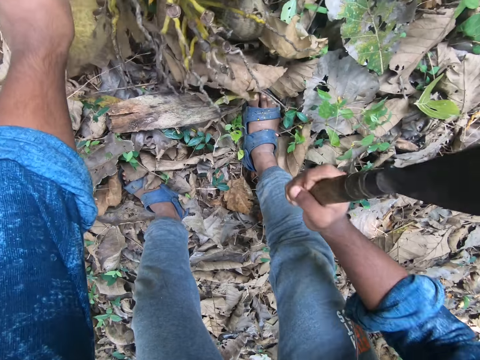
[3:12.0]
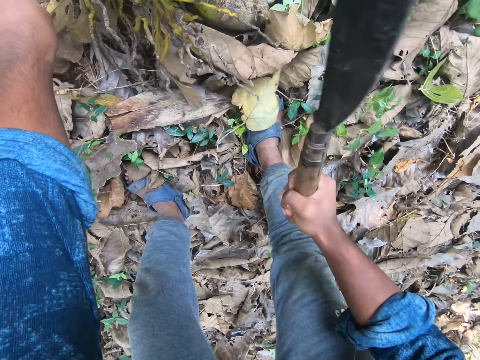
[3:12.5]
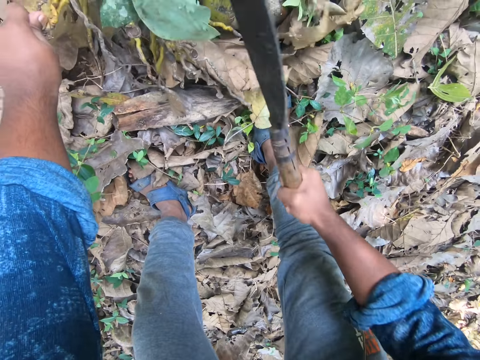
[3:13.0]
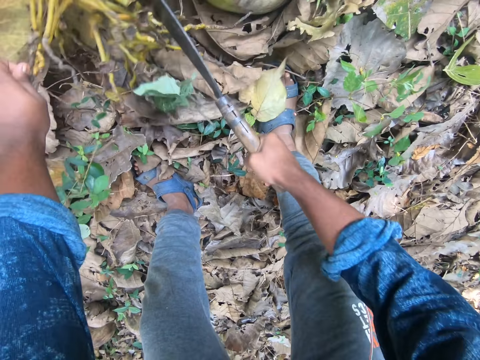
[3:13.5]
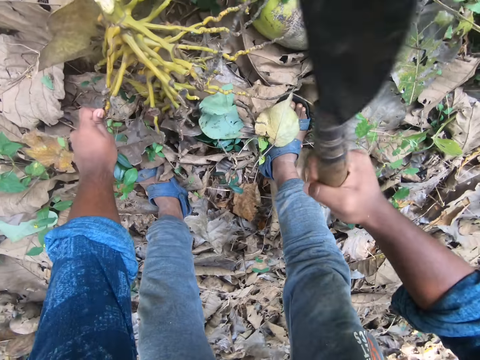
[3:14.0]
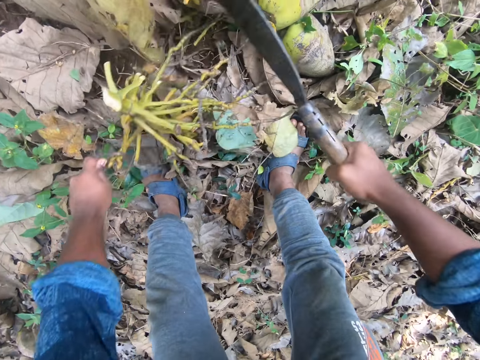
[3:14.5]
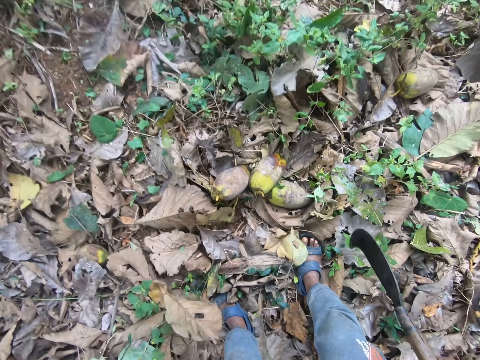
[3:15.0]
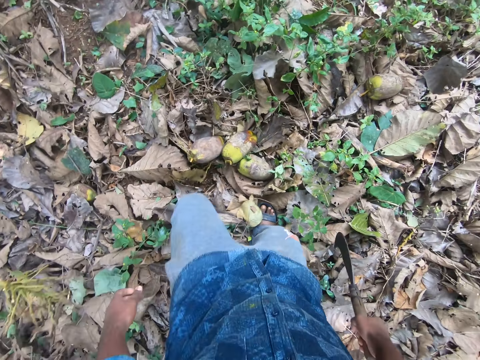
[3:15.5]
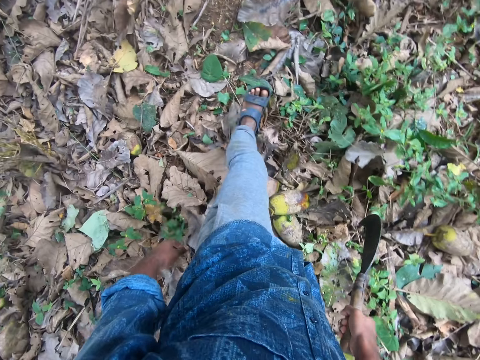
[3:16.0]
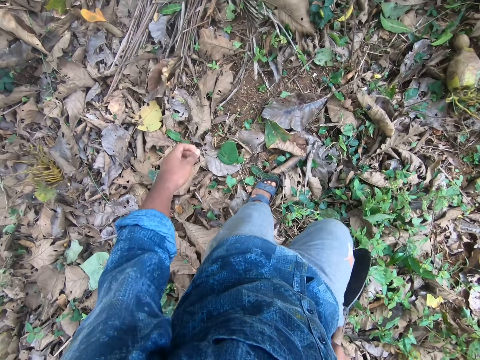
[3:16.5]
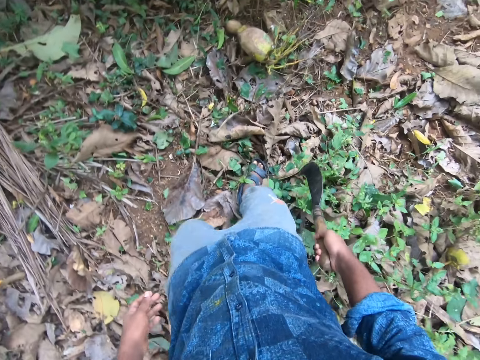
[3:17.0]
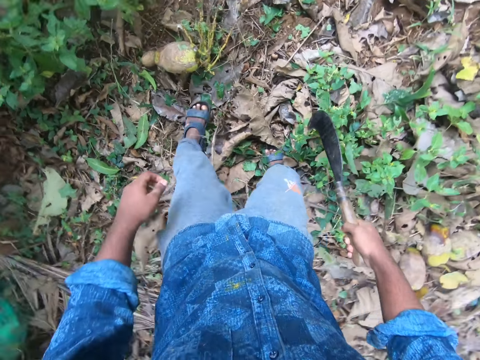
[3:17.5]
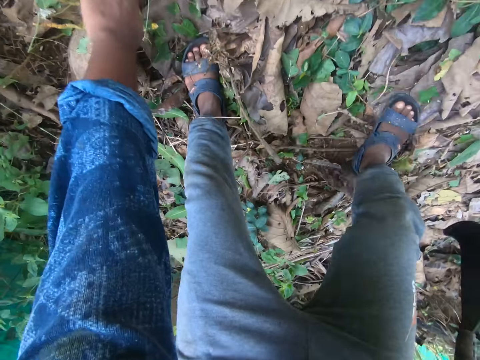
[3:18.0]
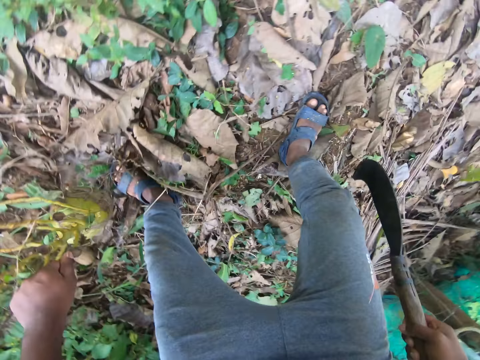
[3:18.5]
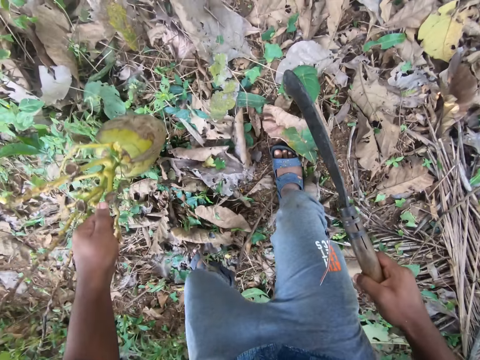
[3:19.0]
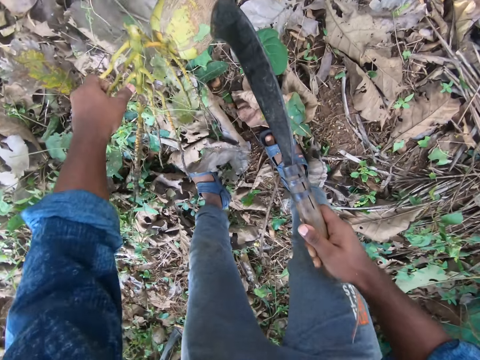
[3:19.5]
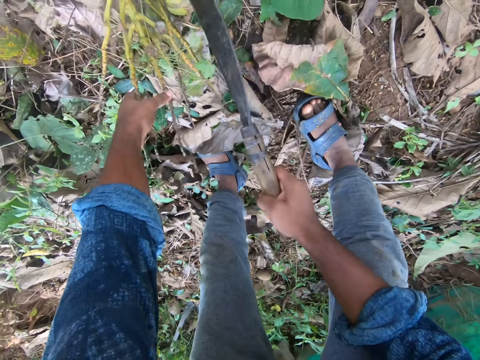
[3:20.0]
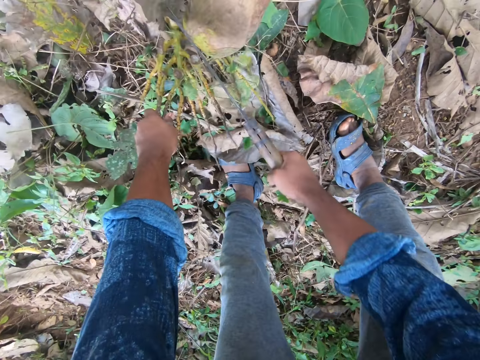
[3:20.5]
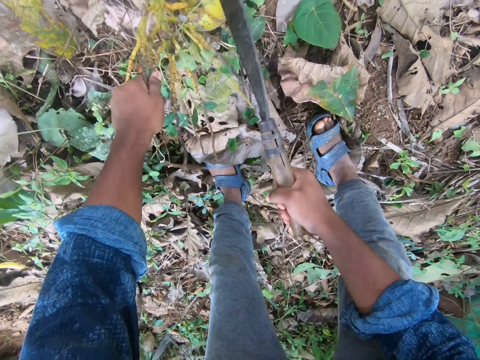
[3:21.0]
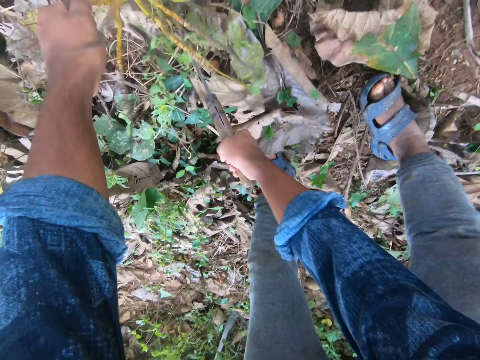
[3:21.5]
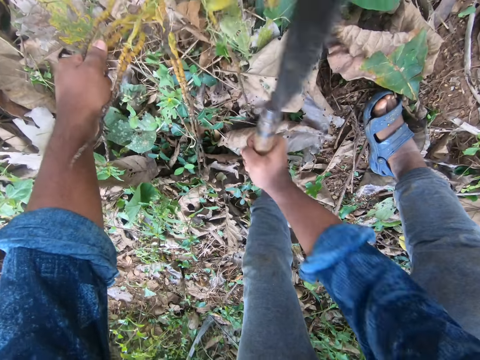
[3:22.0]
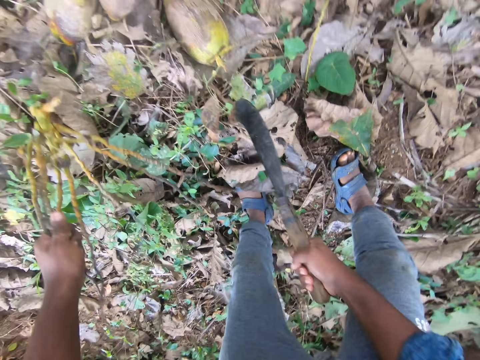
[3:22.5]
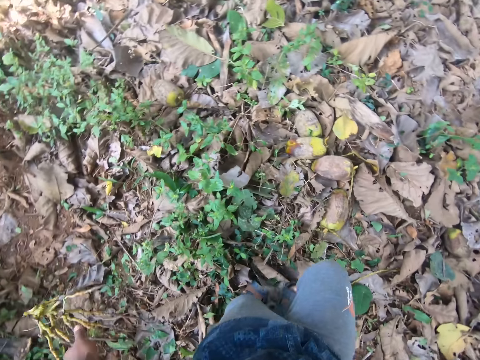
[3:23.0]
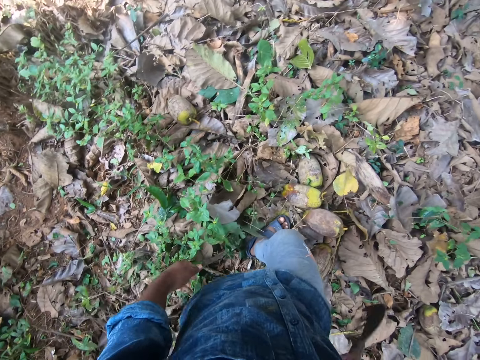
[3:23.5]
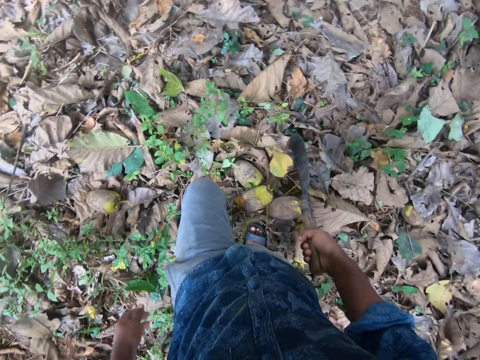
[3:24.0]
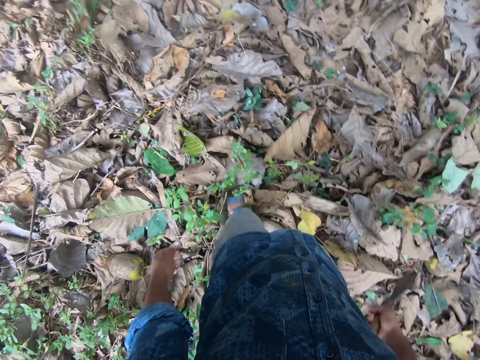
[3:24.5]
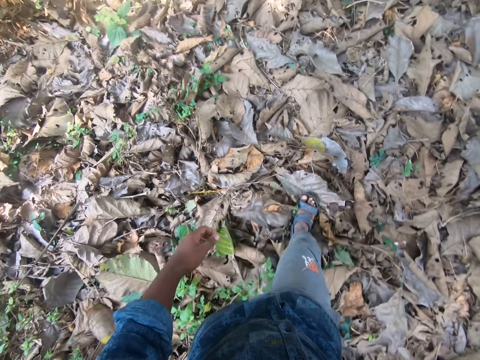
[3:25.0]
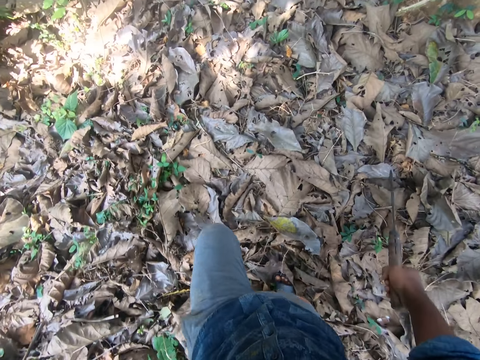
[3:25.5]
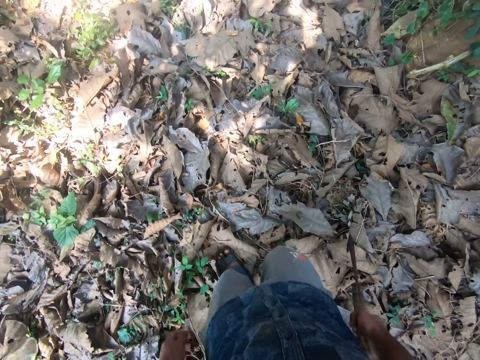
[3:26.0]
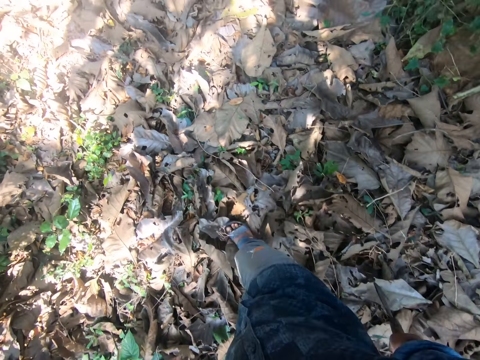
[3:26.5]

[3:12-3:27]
The camera wearer cuts off the stalk of the coconut bunch in his left hand with the sickle in his right hand. He picks up the stalk from the ground with his left hand. He drops the stalk on the ground with his left hand. He walks around the farm. He picks up a coconut from the ground with his left hand. He drops the coconut on the ground with his left hand. He cuts off the stalk of the coconut in his left hand with the sickle in his right hand. He tosses the stalk to the ground with his left hand. He walks around the farm.

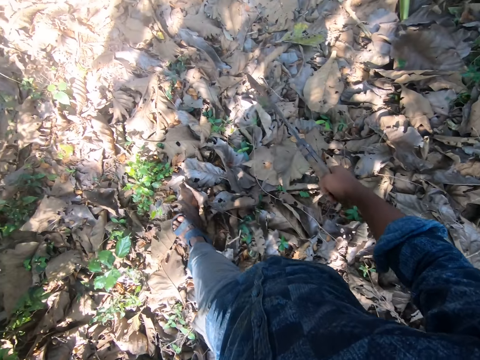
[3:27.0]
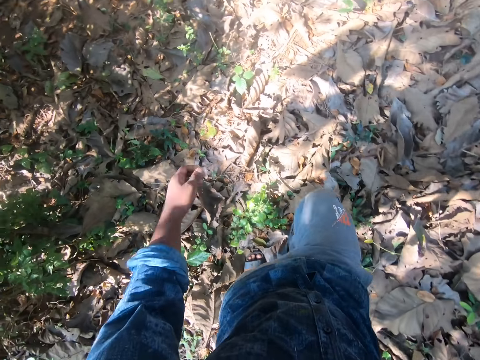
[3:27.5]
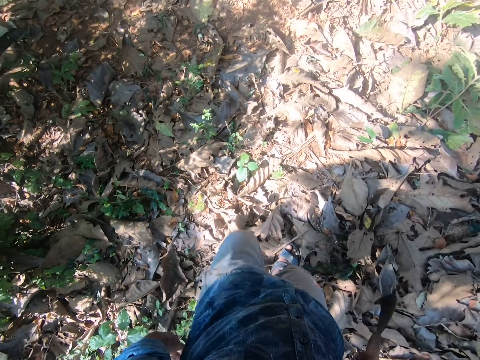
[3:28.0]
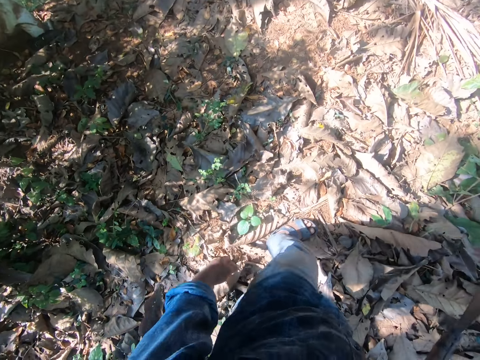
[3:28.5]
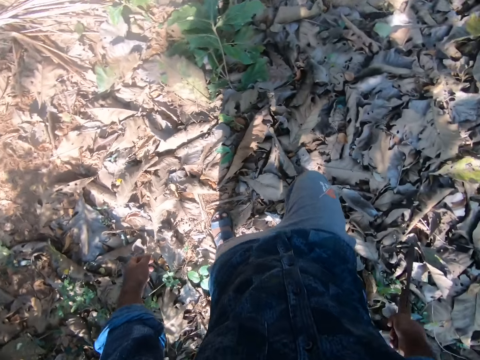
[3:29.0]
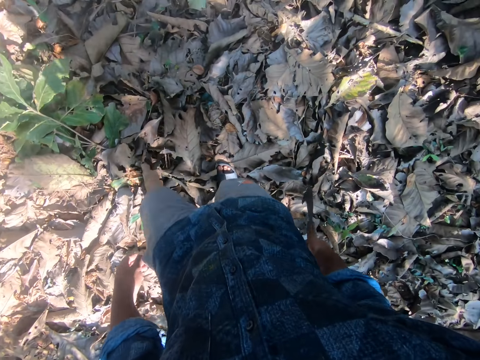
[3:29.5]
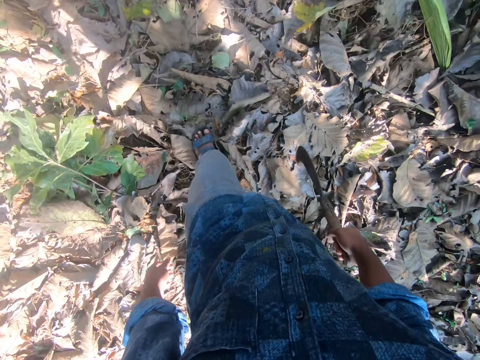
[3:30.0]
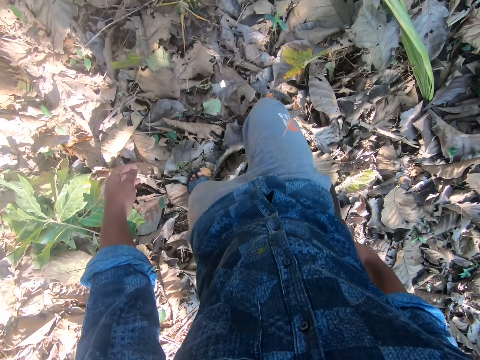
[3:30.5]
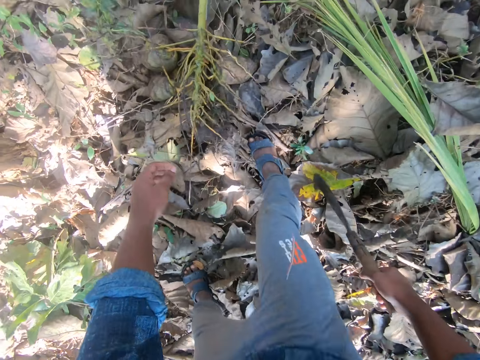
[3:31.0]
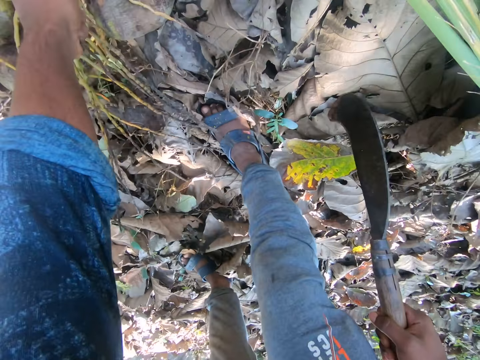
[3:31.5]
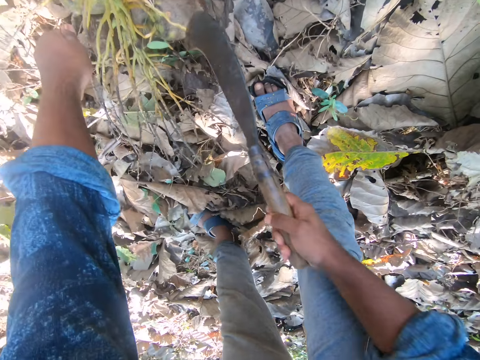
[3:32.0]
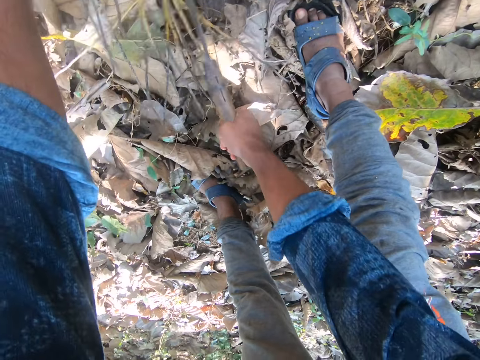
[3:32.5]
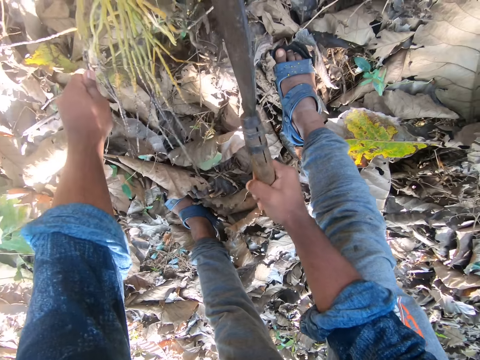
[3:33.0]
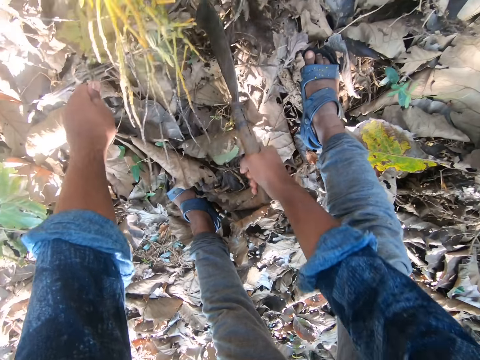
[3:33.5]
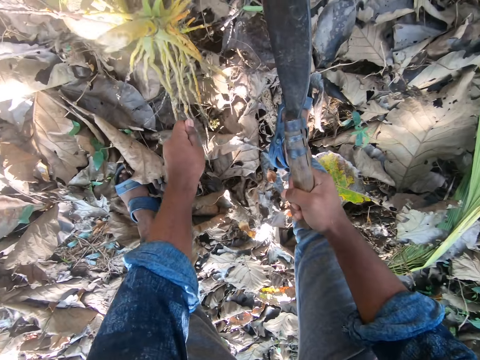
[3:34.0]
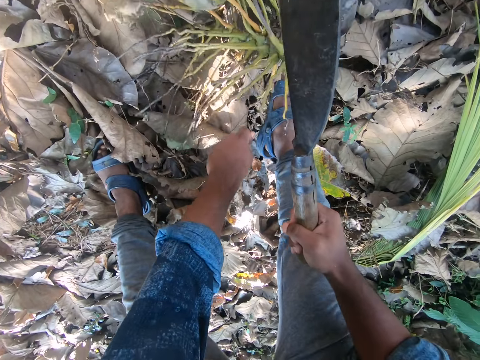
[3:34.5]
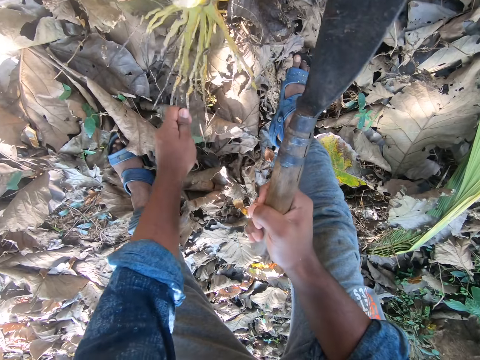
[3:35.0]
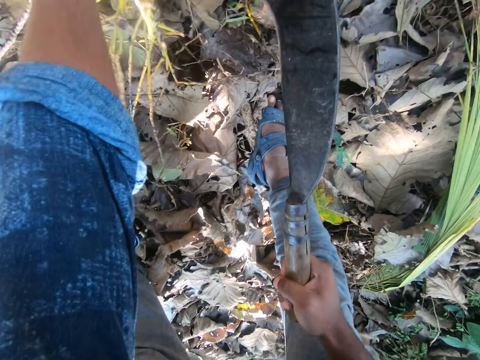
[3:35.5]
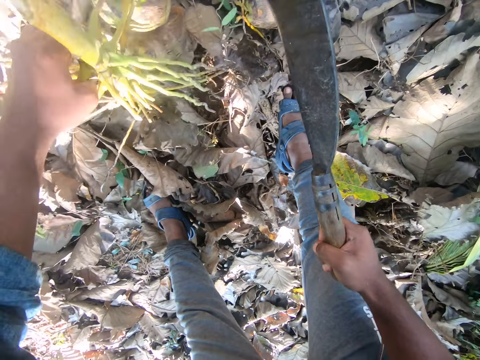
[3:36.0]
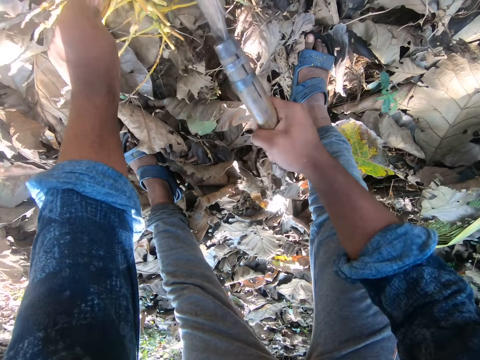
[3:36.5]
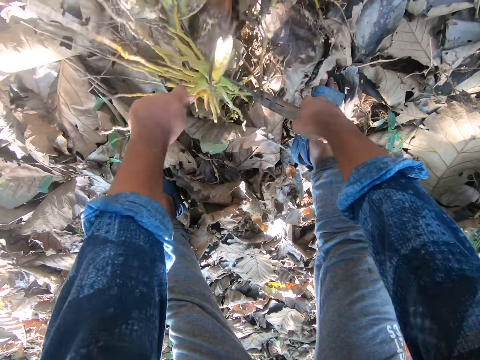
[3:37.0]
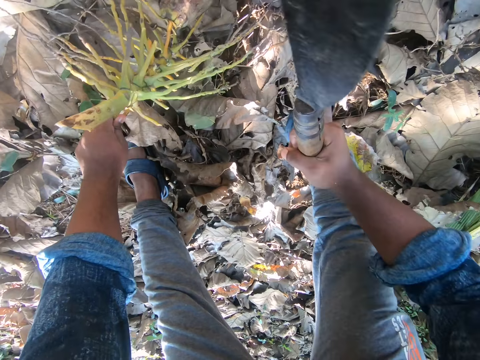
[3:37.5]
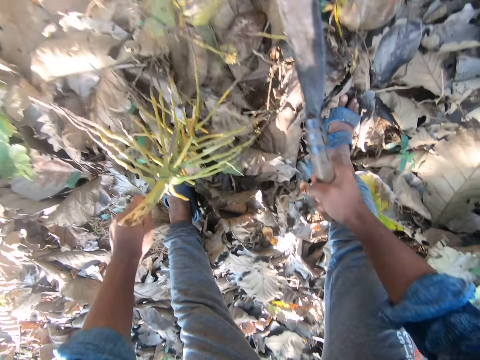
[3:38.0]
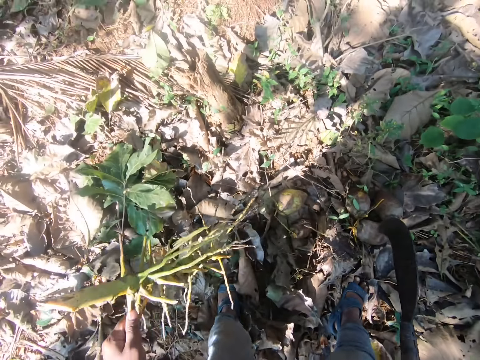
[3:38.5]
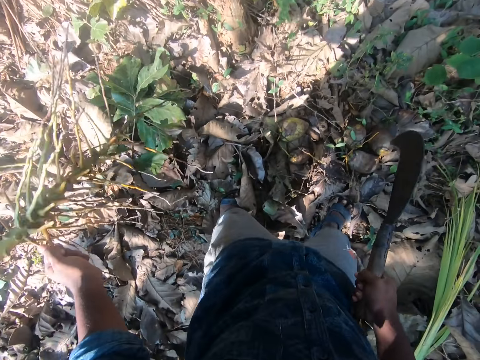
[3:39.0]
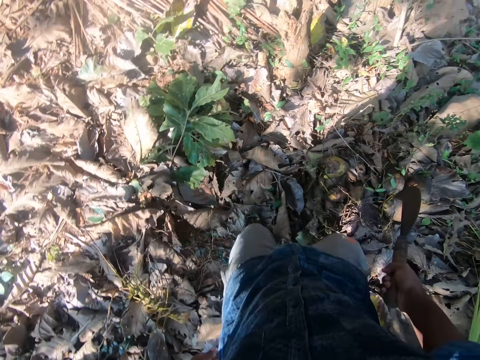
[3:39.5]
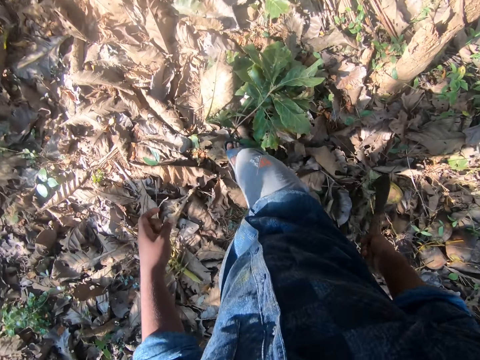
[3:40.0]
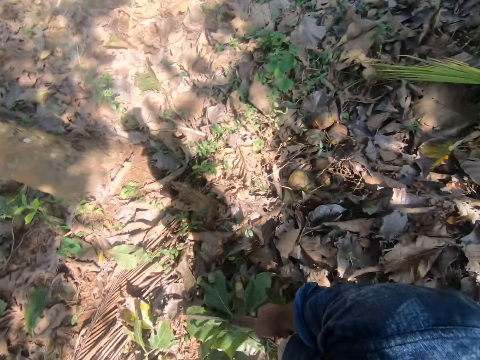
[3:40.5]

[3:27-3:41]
The camera wearer looks around. He holds the stalk of a coconut bunch on the ground with his left hand. He picks up the plant. He cuts the stalk off the coconut bunch with the sickle in his right hand. He adjusts the coconut bunch on the ground with his left hand. He cuts off the stalk of the coconut bunch in his left hand with the sickle in his right hand. He tosses the stalk to the ground with his left hand.
